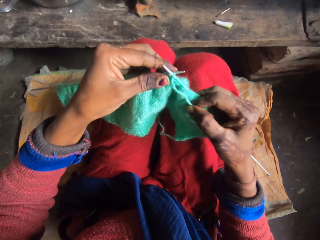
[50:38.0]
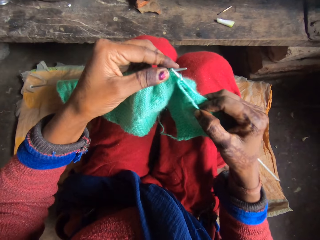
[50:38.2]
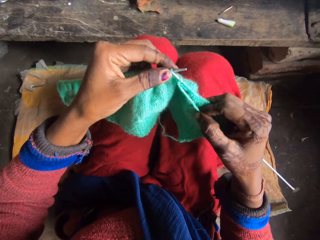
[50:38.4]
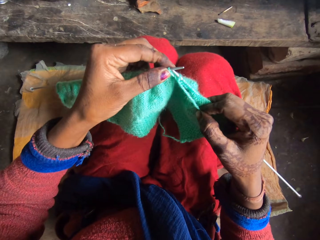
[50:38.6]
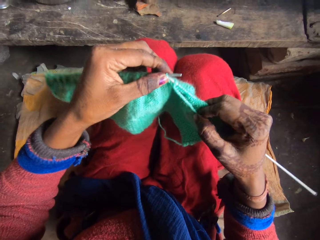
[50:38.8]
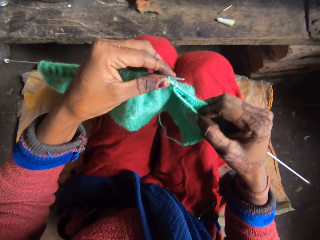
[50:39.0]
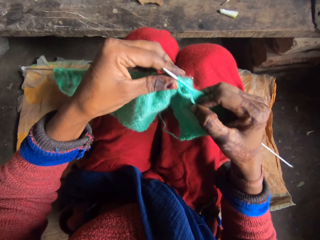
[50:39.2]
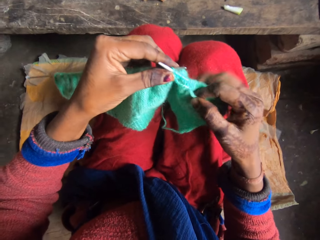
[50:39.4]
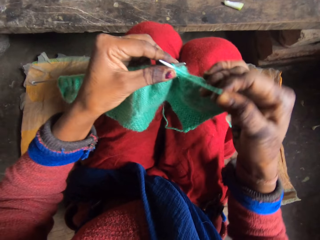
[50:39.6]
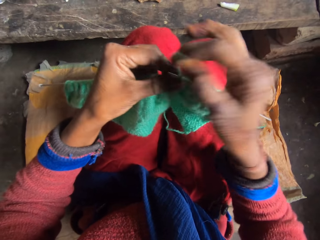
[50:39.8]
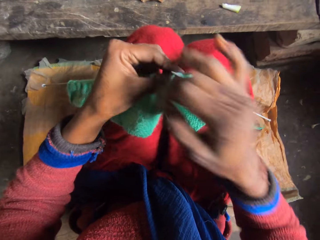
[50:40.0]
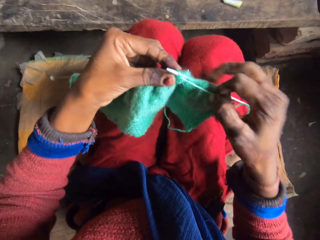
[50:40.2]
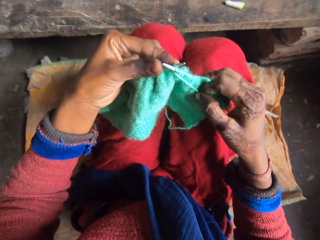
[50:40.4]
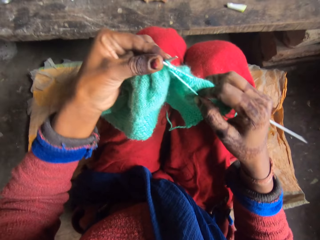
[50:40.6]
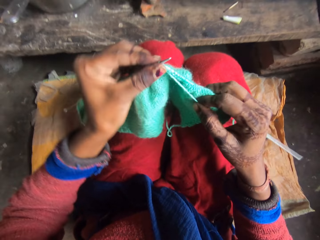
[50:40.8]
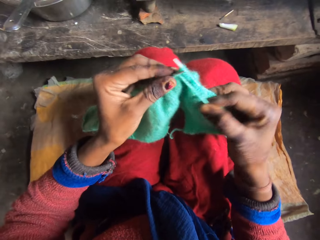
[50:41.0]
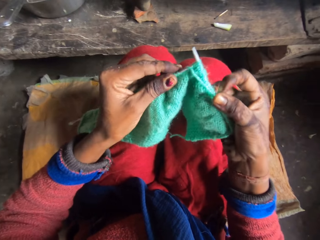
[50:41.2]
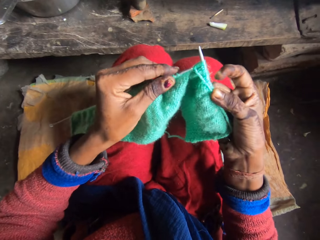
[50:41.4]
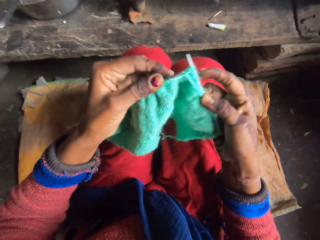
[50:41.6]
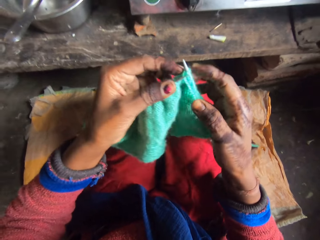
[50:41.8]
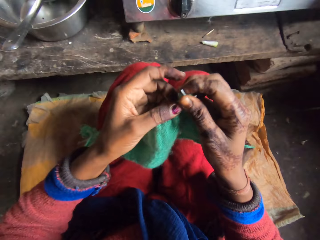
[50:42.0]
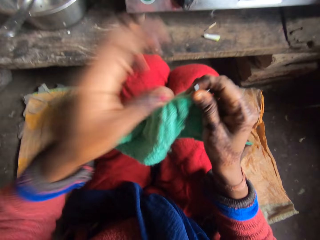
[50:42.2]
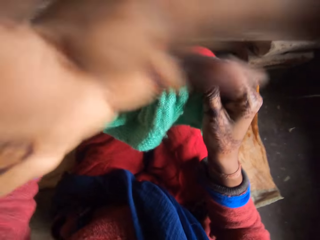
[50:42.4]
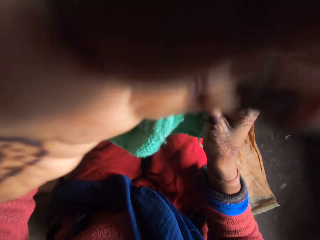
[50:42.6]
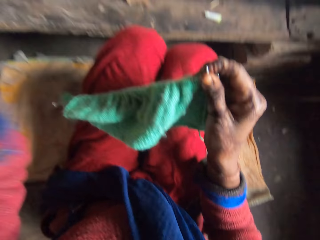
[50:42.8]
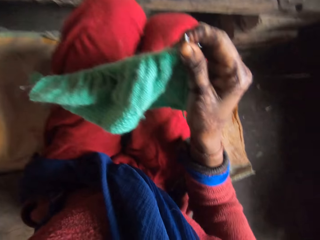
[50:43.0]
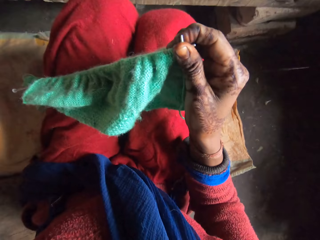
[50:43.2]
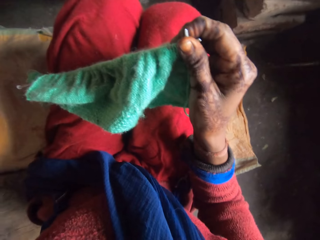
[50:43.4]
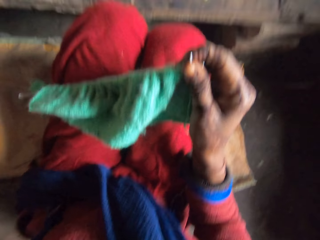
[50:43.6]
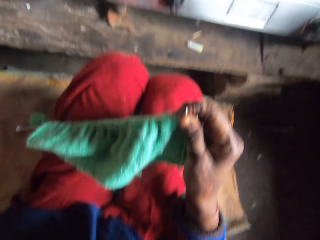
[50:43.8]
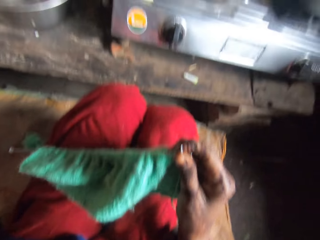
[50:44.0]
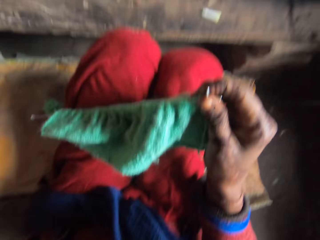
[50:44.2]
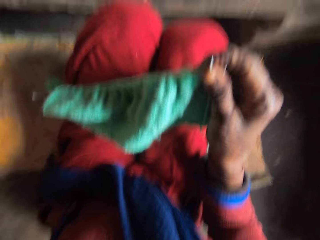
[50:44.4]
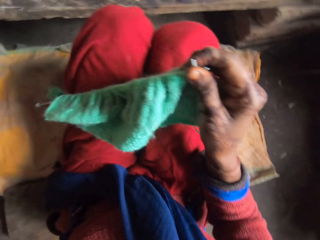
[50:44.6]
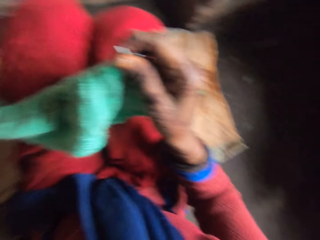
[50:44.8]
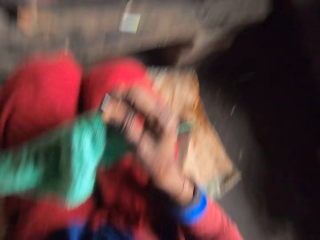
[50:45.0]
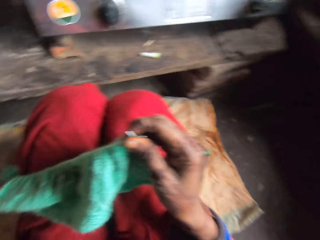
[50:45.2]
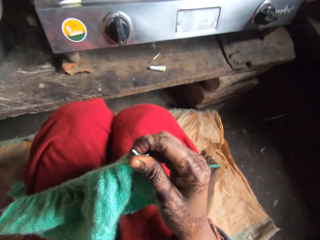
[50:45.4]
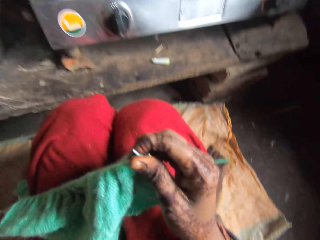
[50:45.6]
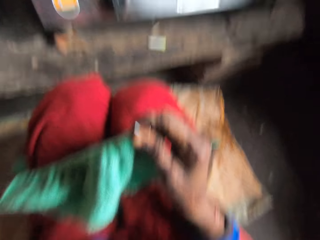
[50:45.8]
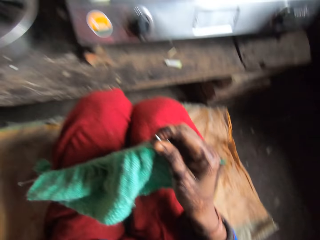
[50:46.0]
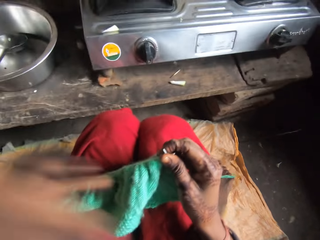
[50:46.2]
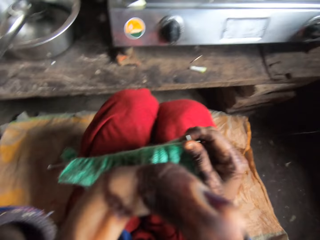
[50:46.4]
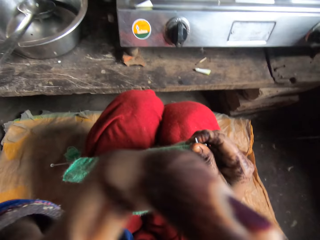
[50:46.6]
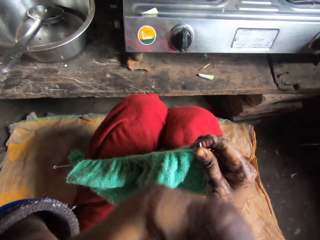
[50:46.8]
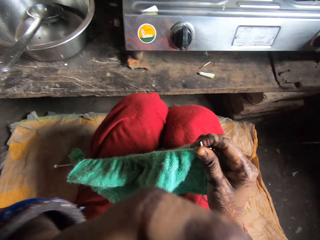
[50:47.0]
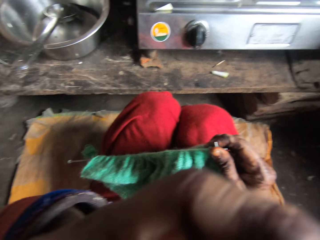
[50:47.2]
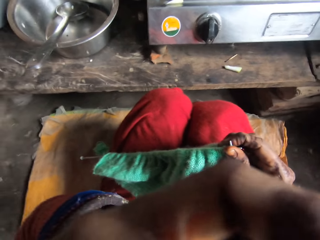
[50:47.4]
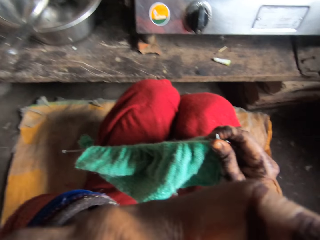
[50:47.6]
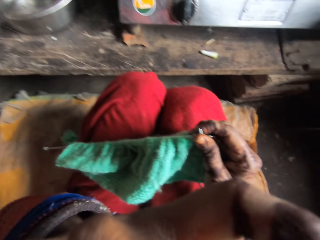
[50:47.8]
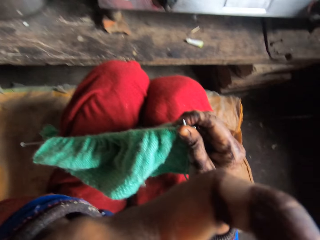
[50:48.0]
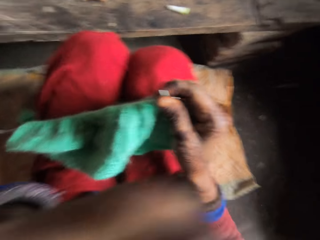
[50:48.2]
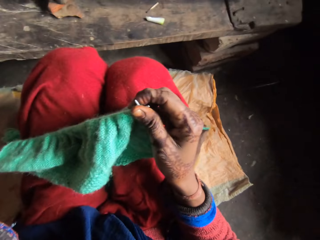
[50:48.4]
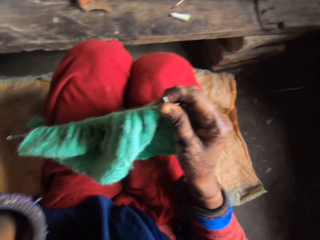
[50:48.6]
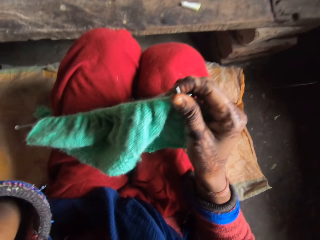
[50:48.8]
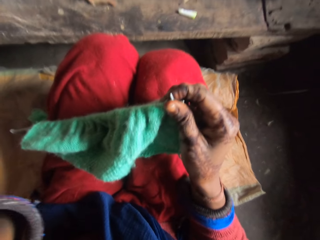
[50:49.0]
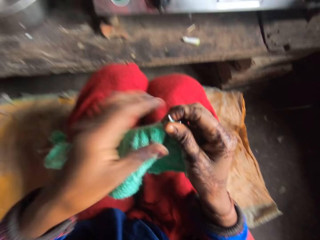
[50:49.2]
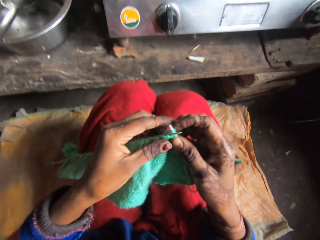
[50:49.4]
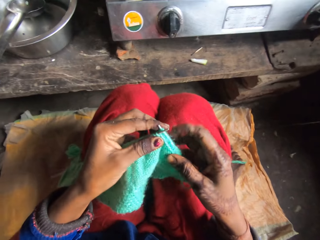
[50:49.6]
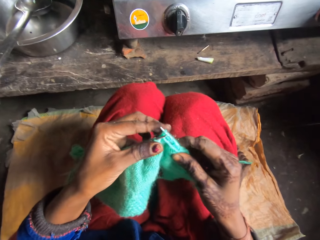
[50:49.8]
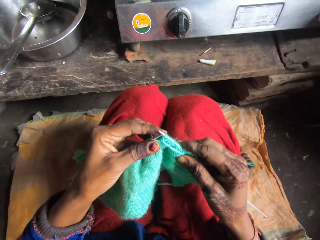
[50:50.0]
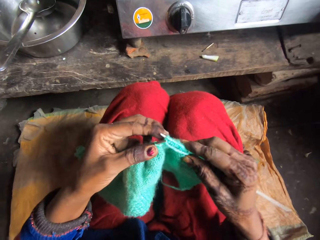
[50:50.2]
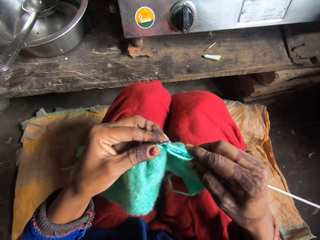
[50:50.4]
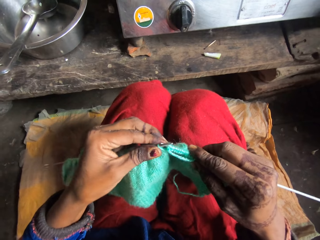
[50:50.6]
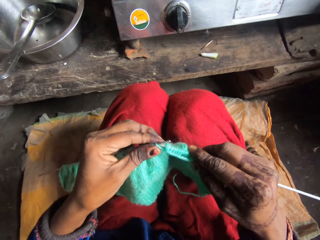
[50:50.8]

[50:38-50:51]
The camera wearer knits the cloth. She rolls the string on the knitting needle. She touches her face with her left hand. She adjusts the camera. She scratches her face. She knits the yarn with the knitting pins in her hands.

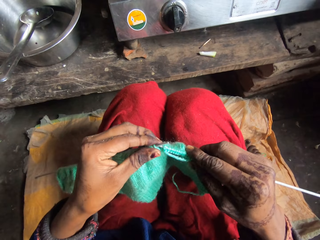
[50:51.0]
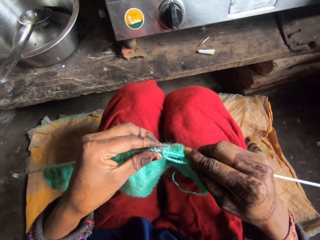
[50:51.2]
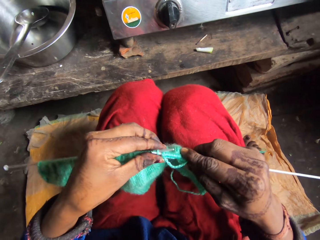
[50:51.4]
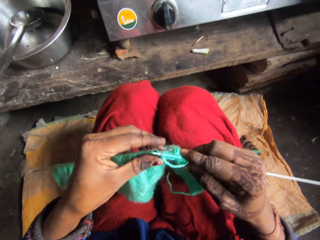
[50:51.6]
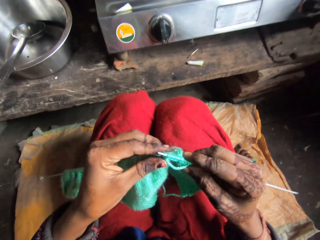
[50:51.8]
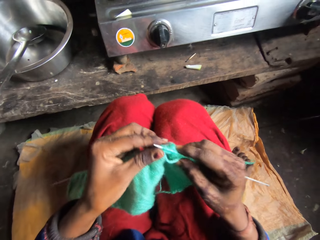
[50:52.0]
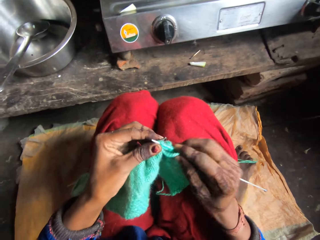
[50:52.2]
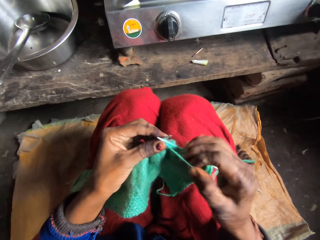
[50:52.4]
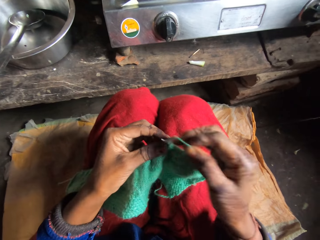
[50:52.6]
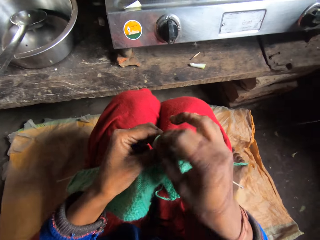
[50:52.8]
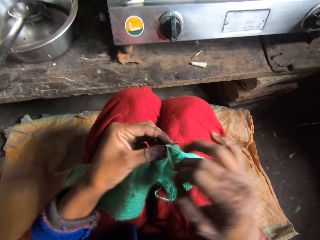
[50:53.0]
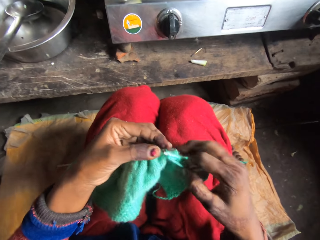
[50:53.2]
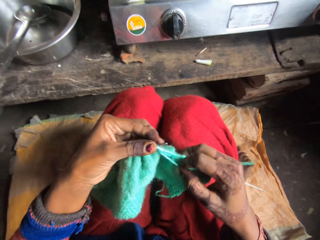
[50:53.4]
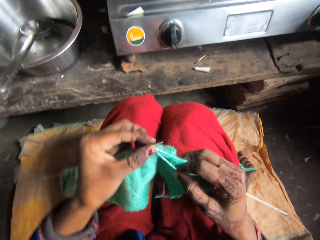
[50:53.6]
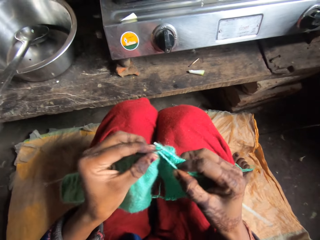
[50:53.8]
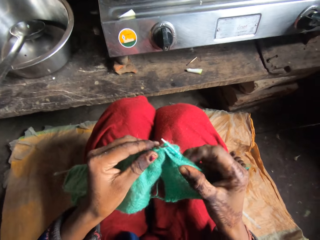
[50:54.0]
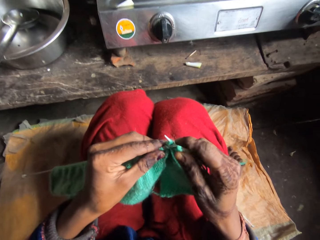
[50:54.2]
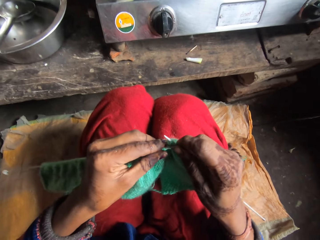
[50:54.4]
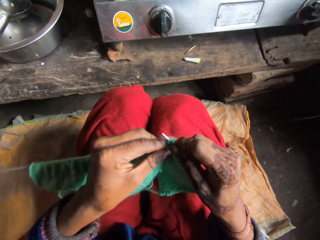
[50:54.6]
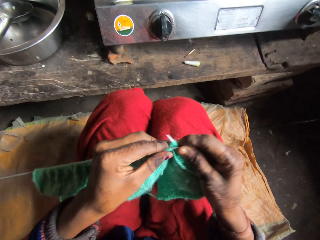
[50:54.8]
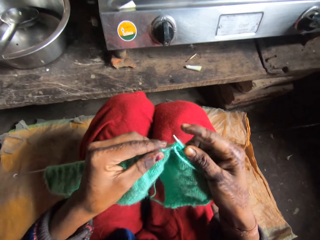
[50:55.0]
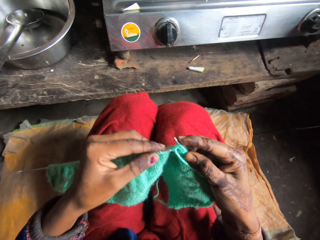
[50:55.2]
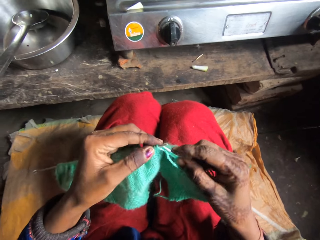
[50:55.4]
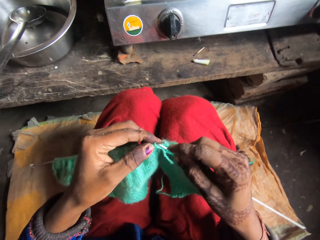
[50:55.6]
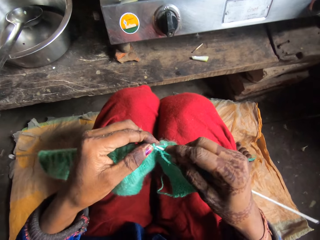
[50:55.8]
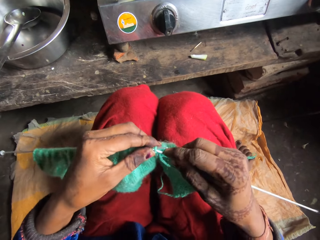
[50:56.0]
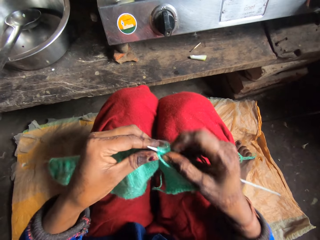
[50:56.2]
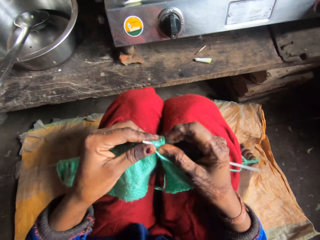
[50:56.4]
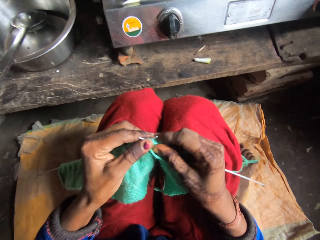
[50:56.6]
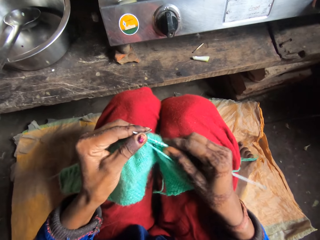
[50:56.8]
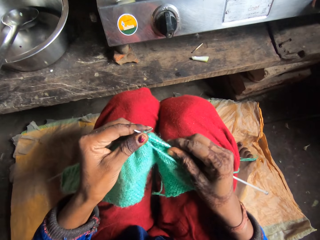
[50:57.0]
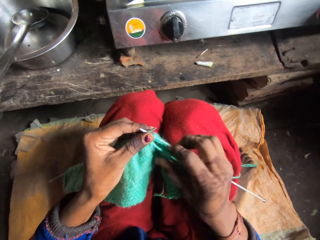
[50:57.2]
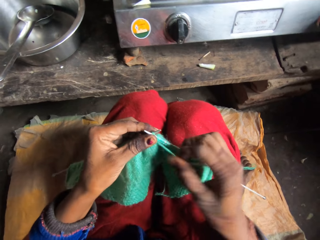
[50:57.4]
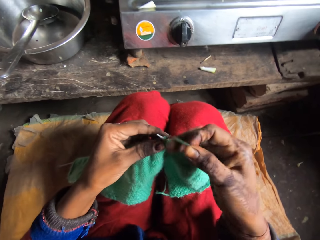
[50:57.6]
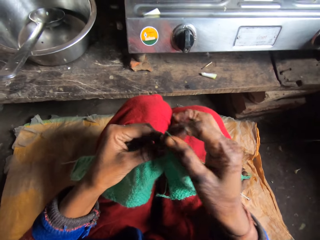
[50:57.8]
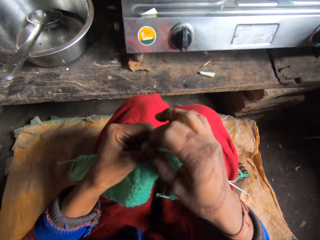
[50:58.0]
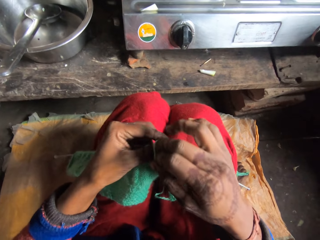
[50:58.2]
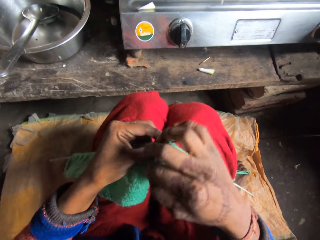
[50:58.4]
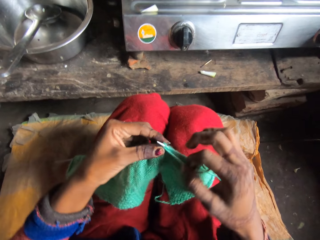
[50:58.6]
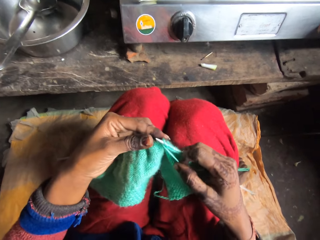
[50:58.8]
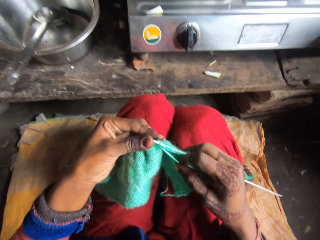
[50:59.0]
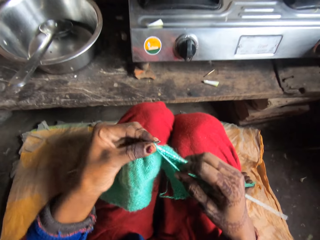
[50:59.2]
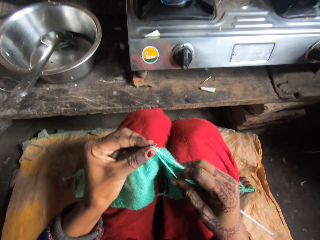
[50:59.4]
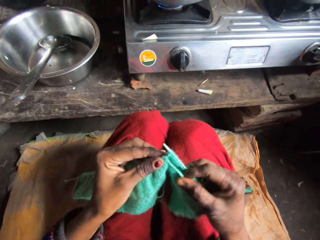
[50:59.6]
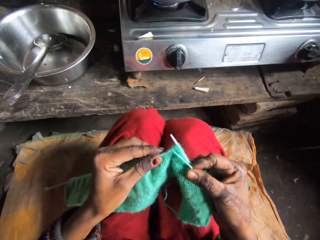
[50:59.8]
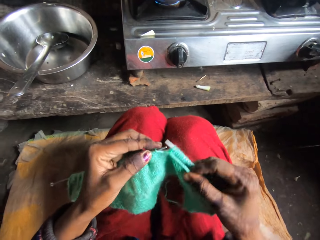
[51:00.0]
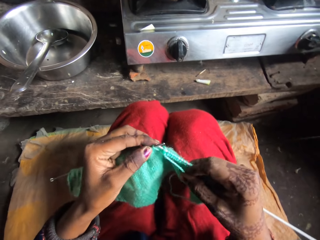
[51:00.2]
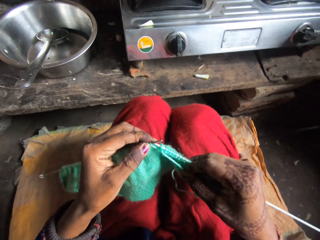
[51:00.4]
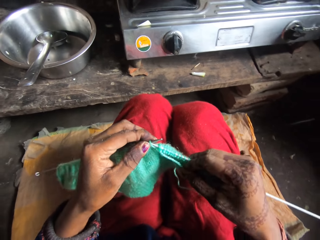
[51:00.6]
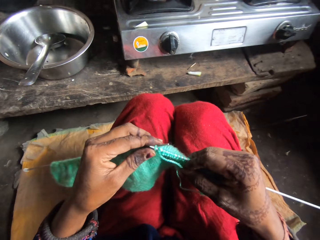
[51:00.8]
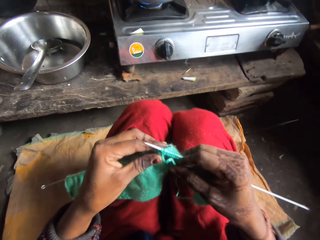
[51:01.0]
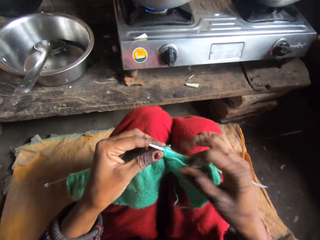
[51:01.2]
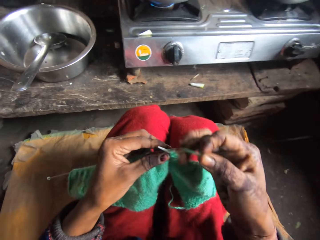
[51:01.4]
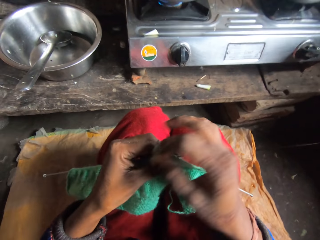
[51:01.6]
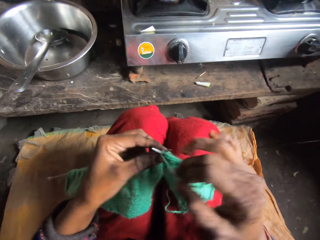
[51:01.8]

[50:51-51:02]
The camera wearer knits the cloth. They roll the string on the knitting needle. They knit the cloth. They roll the string on the knitting needle. They knit the cloth.
